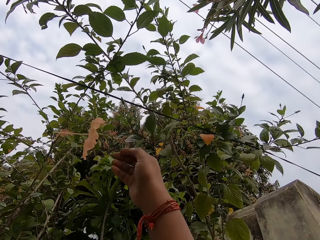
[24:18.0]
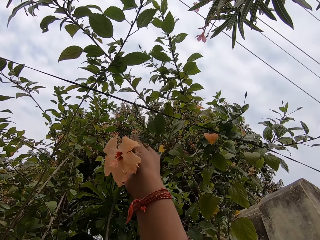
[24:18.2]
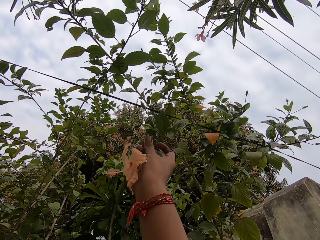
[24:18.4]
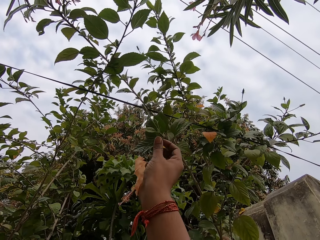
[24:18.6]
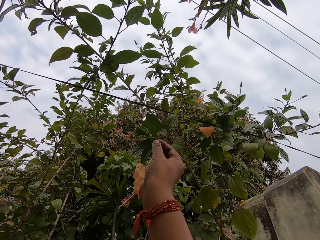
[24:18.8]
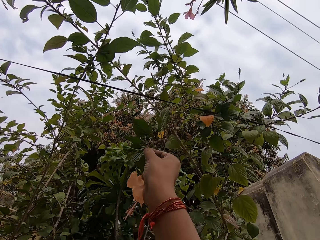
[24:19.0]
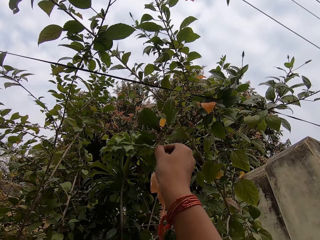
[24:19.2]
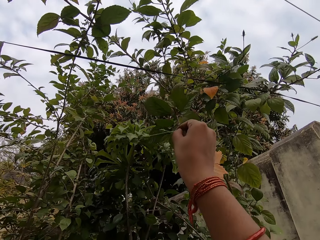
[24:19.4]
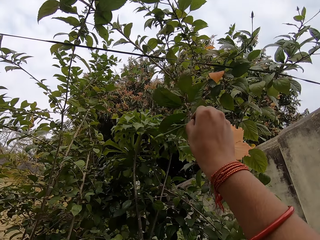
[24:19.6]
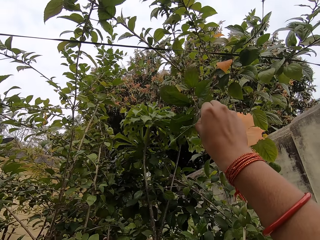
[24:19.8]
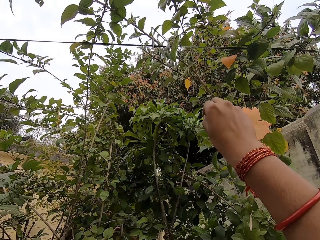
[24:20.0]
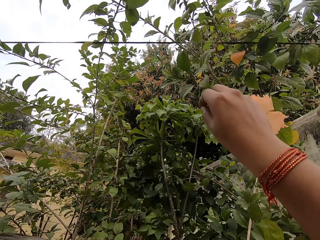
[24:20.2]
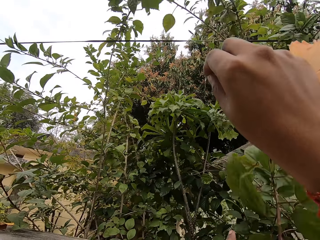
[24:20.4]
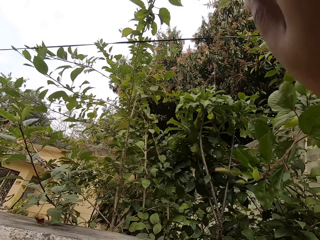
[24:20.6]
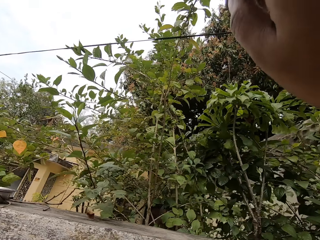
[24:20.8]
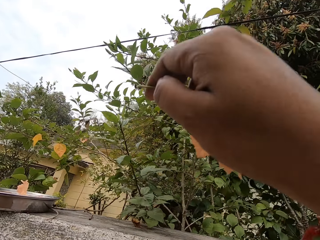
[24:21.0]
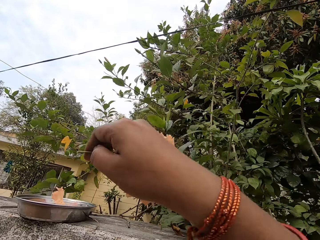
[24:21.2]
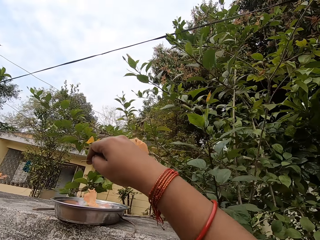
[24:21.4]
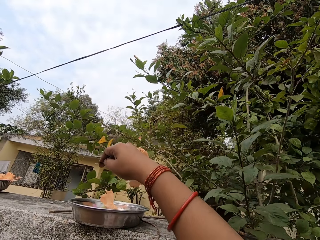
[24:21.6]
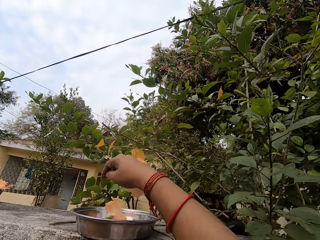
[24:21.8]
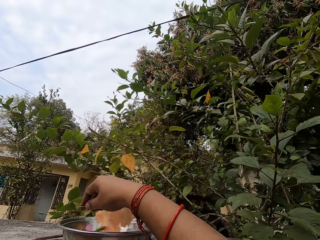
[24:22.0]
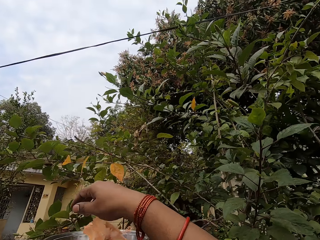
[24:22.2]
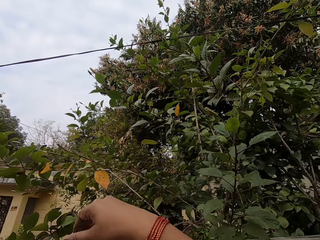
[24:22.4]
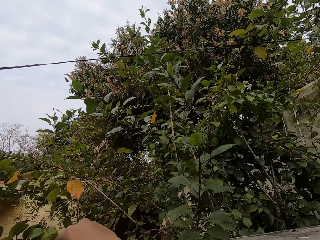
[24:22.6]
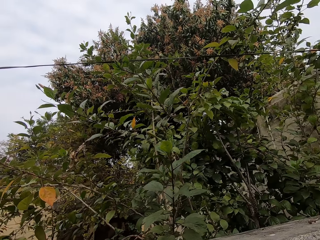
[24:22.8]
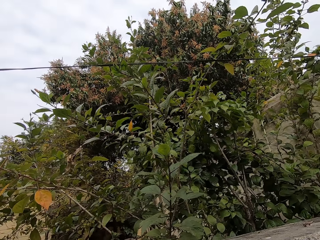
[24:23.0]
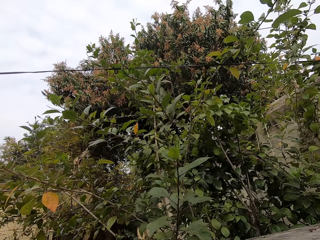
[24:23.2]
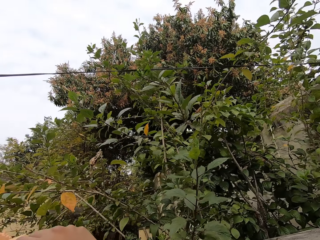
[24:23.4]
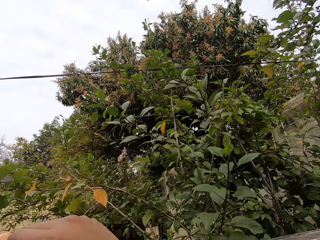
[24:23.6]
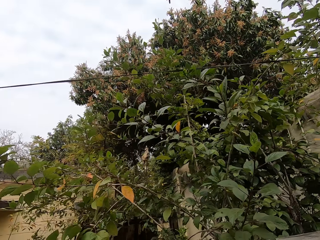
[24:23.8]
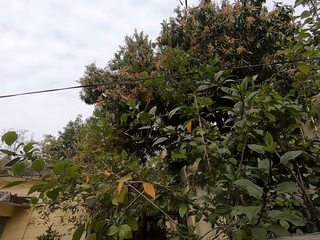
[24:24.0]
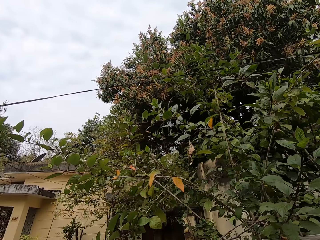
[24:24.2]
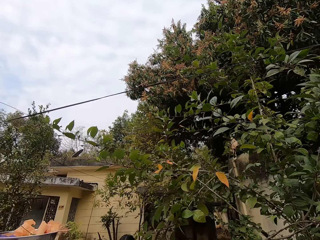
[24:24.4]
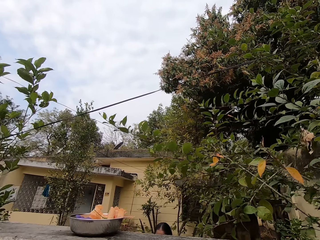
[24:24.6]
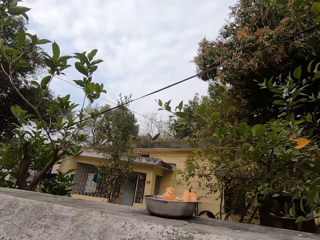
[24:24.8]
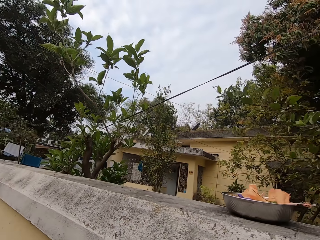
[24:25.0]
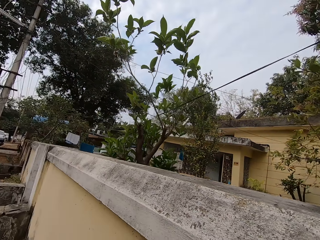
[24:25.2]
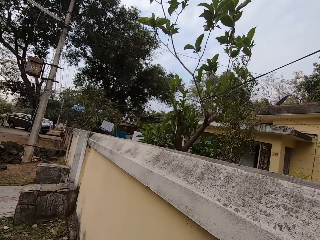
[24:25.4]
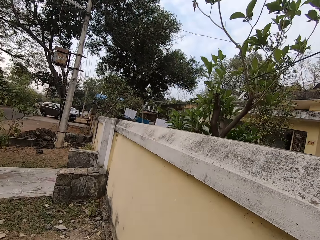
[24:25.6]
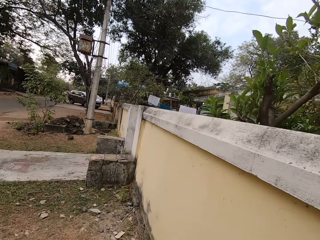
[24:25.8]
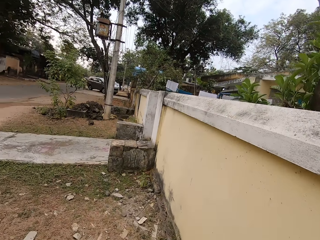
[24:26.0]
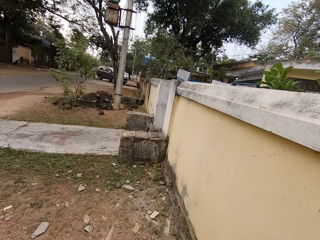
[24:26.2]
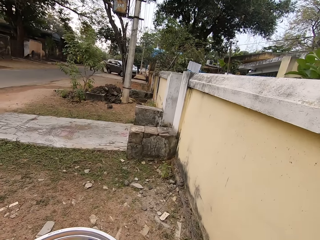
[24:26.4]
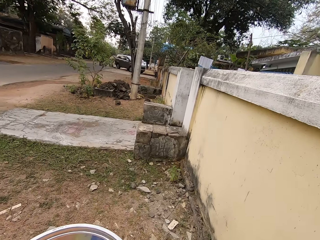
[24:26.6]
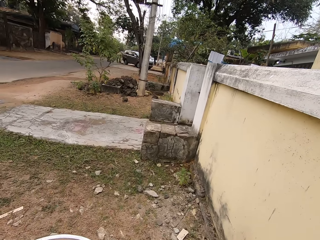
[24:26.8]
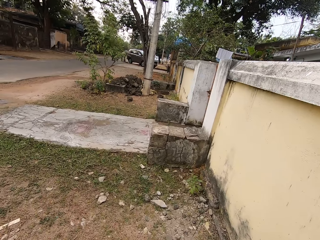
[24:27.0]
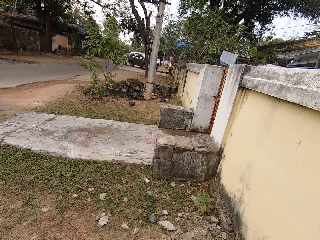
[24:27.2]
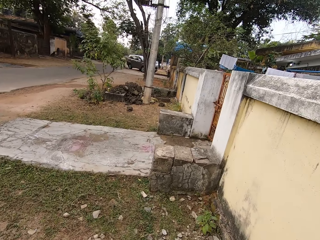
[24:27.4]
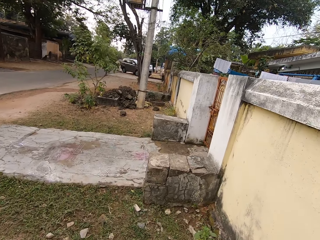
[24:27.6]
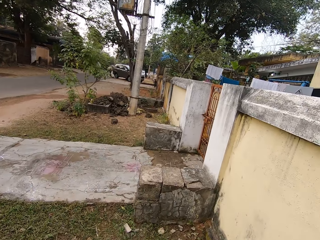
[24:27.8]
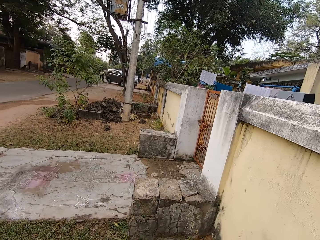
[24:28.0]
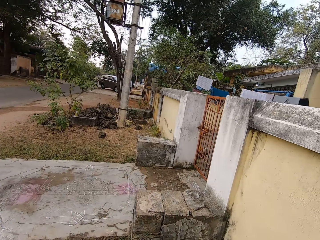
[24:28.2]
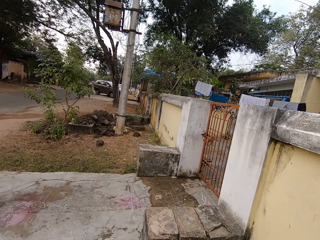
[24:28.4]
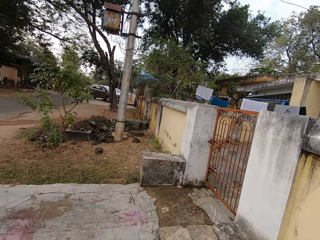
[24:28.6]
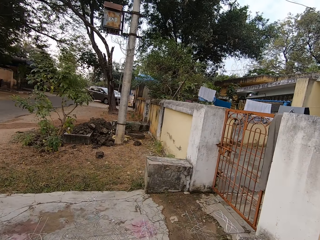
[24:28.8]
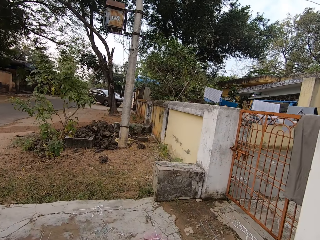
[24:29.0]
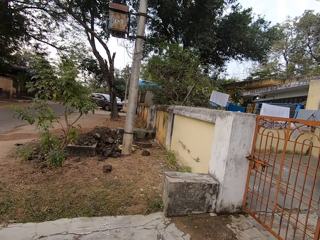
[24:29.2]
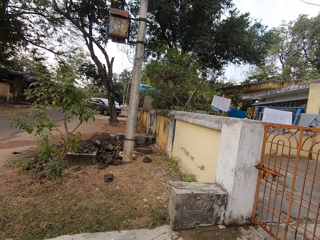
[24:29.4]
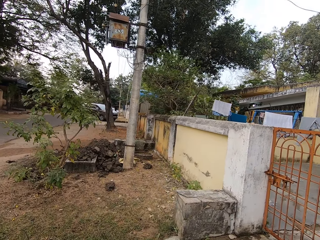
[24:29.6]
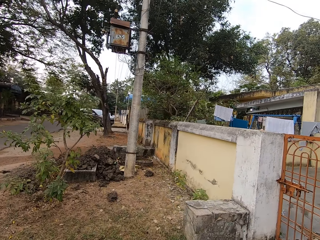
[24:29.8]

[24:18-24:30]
The camera wearer plucks the flower with her right hand. She puts the flower on the colander. She walks on the garden.

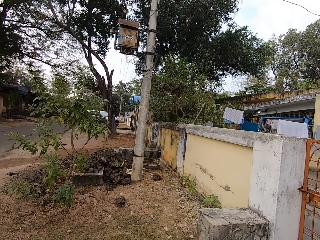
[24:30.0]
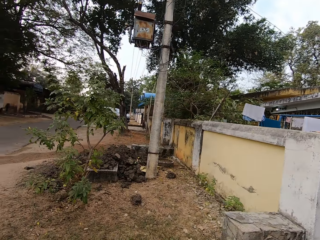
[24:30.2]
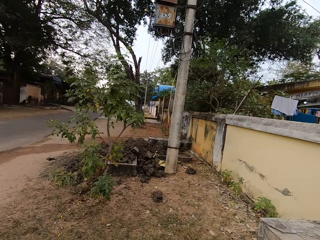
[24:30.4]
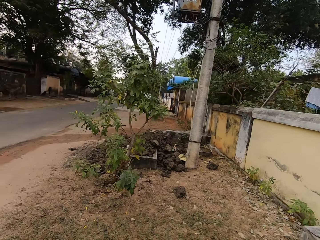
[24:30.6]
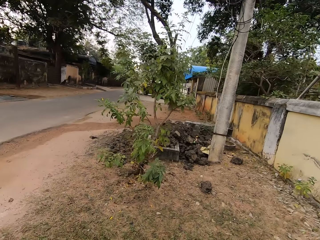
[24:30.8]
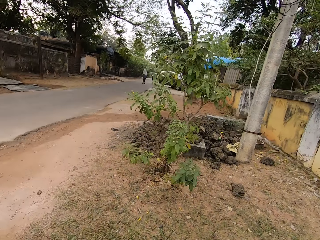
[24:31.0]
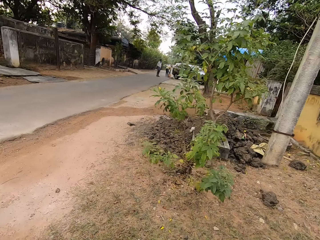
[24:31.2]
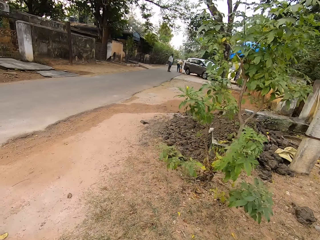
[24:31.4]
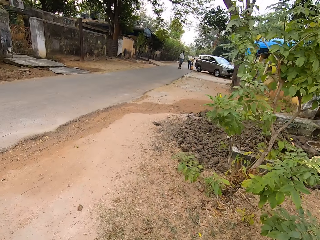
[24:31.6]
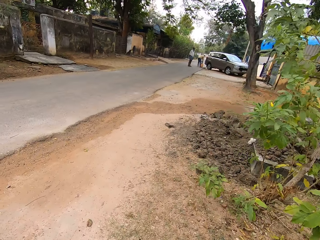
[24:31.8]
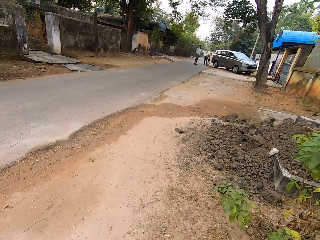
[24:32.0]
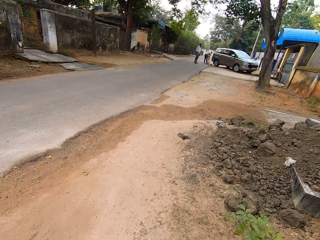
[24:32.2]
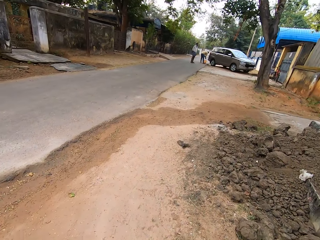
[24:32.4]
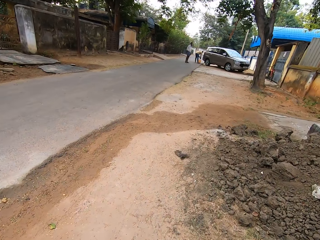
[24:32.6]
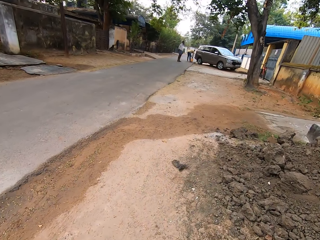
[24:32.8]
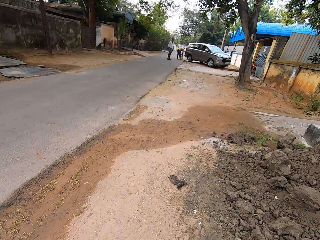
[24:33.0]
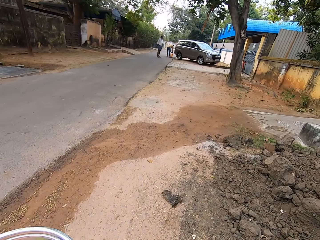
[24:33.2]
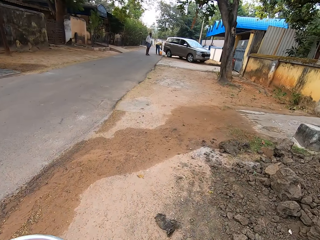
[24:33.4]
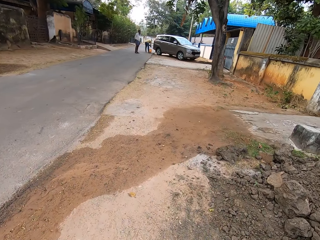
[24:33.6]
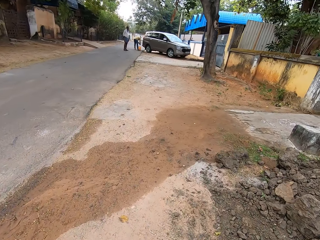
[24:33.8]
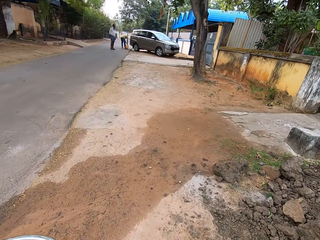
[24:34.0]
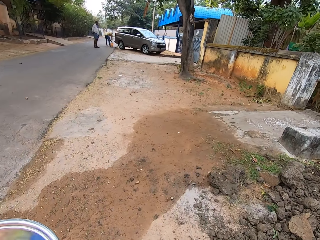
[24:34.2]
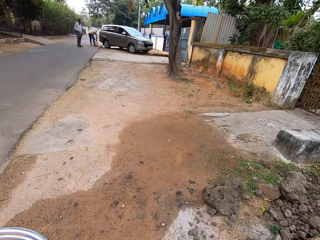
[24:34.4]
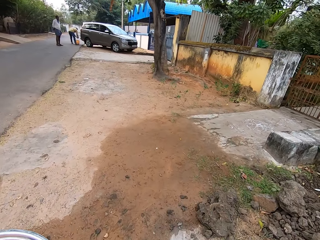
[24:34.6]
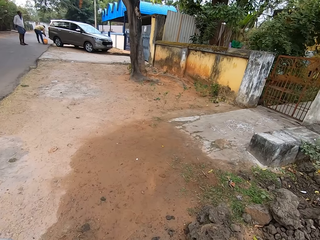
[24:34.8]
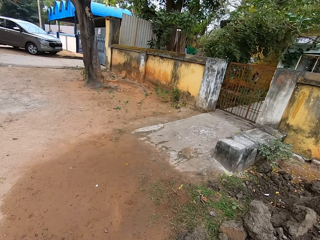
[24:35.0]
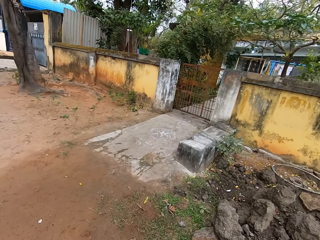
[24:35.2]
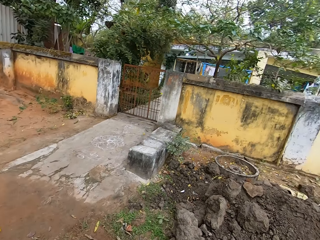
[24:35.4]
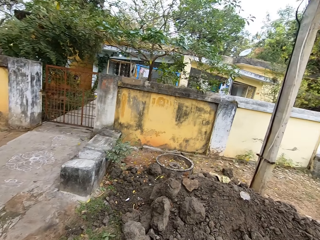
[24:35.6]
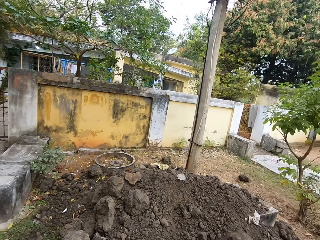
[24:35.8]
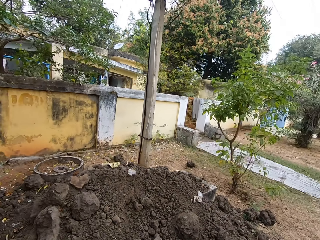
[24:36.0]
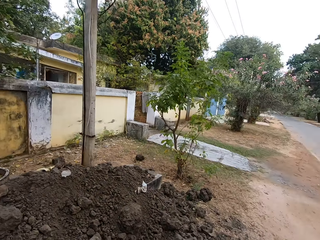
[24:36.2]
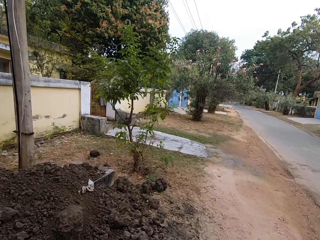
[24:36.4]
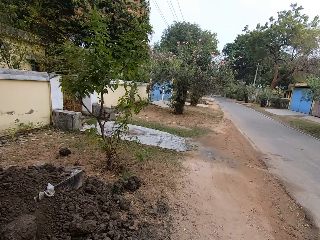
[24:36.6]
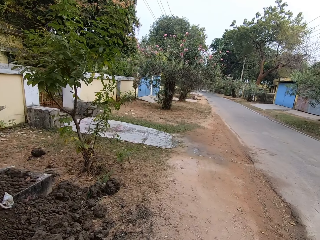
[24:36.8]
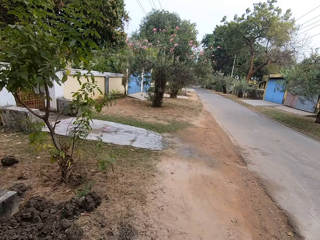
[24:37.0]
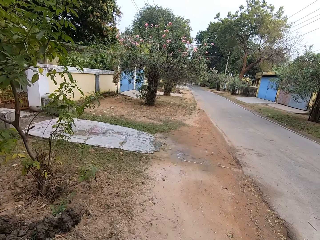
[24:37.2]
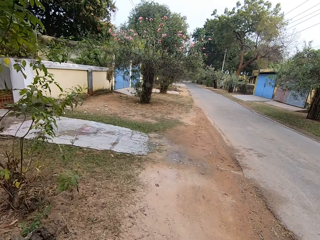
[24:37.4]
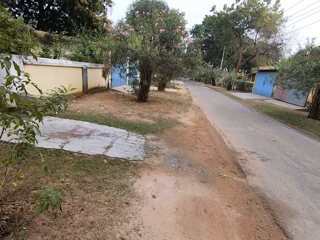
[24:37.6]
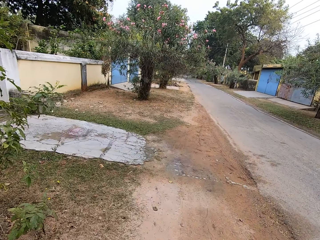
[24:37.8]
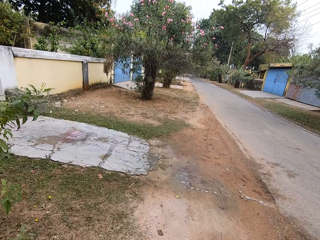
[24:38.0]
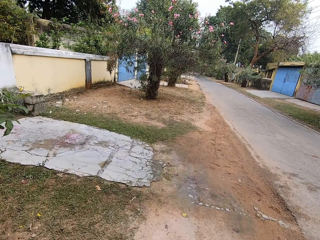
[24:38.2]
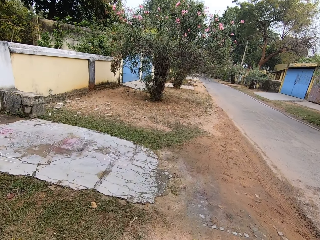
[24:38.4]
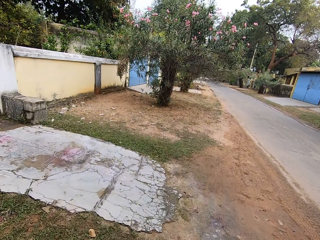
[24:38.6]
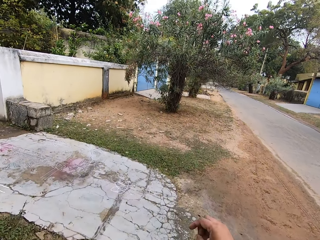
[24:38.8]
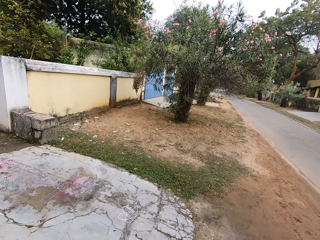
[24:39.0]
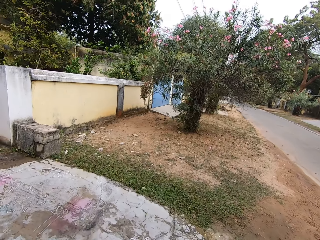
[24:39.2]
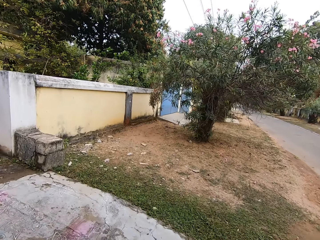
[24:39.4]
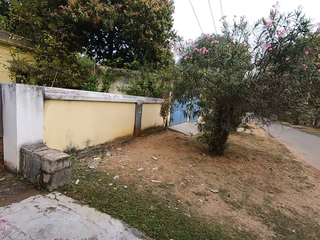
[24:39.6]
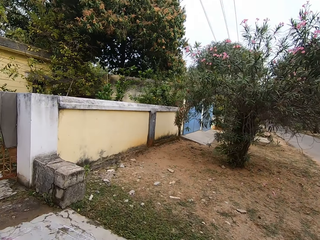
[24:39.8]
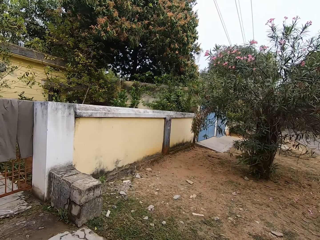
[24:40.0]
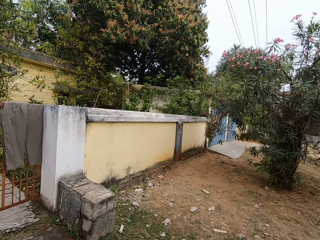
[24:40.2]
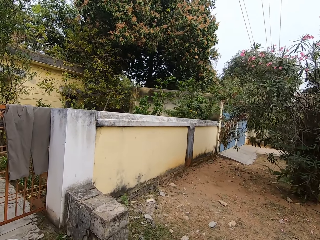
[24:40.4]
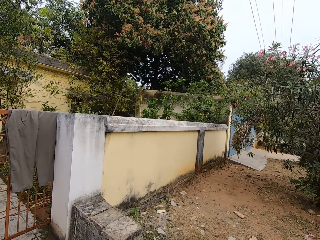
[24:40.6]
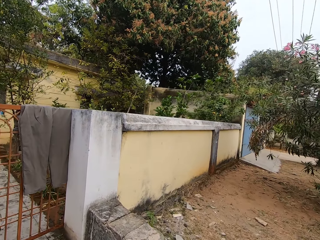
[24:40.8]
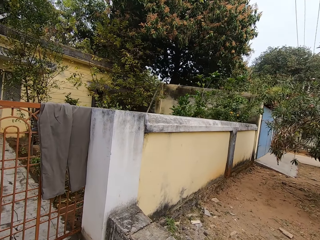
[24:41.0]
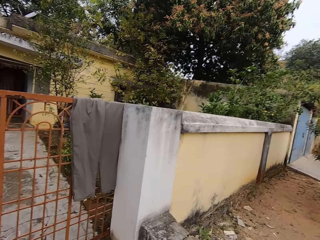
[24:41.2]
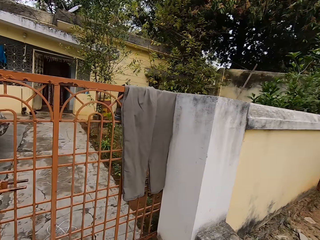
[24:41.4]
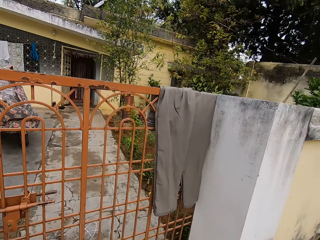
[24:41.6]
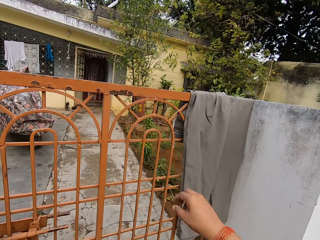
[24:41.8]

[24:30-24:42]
The camera wearer walks on the road. They look around. They walk back to the gate.
